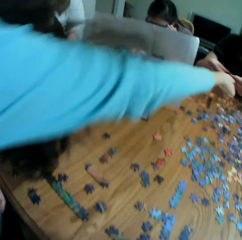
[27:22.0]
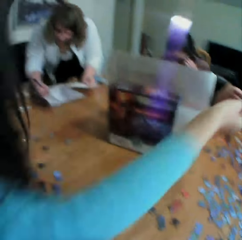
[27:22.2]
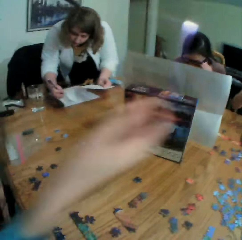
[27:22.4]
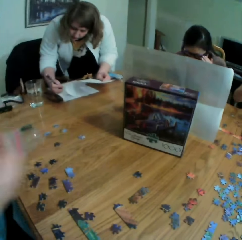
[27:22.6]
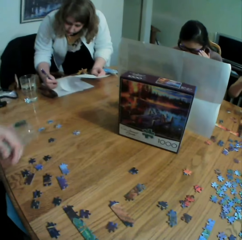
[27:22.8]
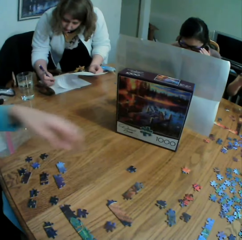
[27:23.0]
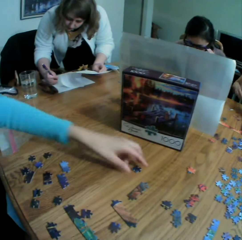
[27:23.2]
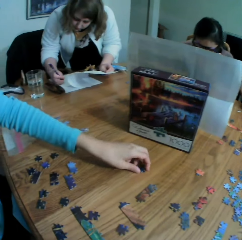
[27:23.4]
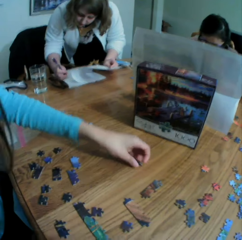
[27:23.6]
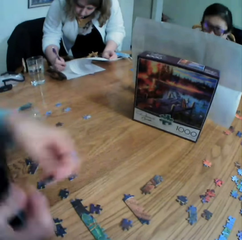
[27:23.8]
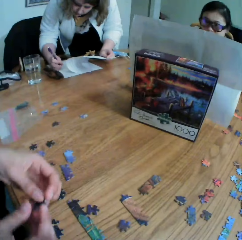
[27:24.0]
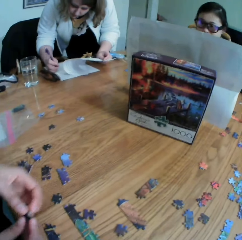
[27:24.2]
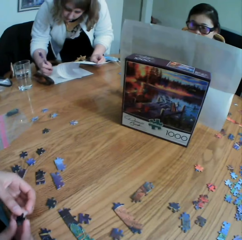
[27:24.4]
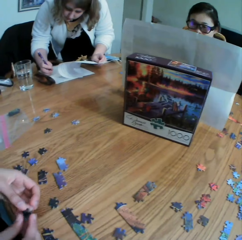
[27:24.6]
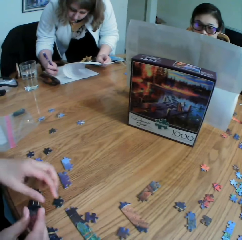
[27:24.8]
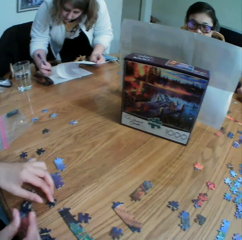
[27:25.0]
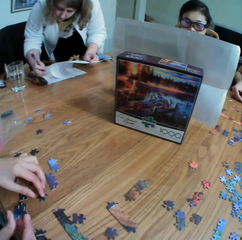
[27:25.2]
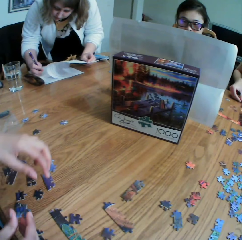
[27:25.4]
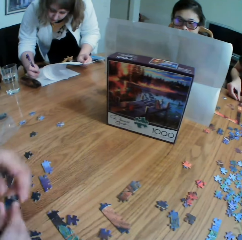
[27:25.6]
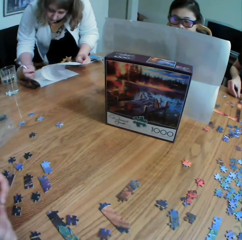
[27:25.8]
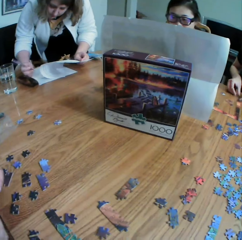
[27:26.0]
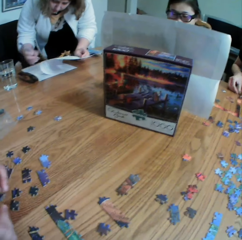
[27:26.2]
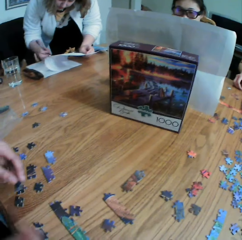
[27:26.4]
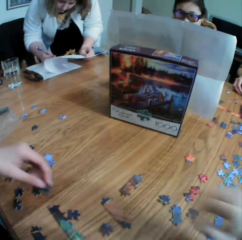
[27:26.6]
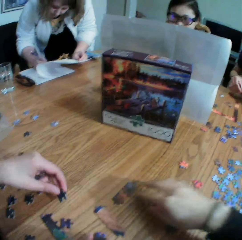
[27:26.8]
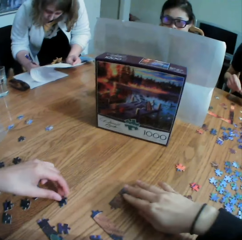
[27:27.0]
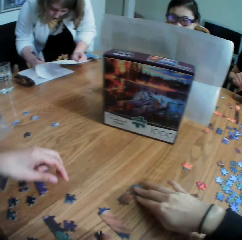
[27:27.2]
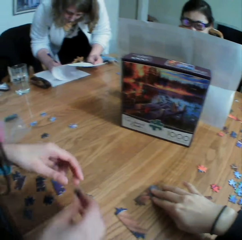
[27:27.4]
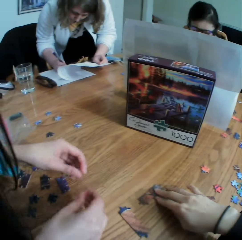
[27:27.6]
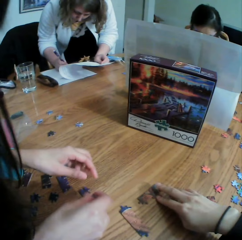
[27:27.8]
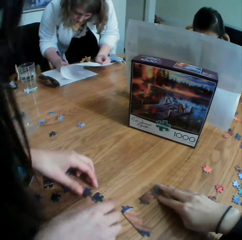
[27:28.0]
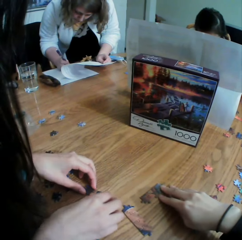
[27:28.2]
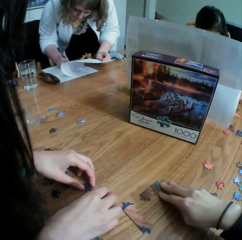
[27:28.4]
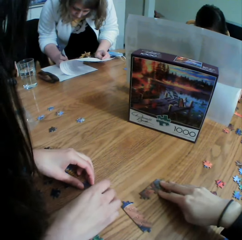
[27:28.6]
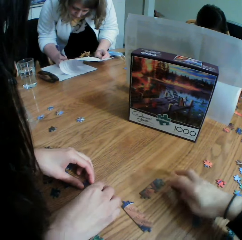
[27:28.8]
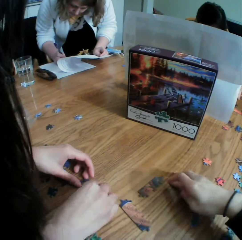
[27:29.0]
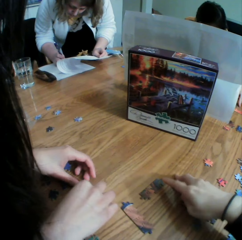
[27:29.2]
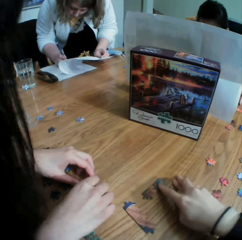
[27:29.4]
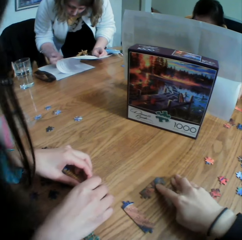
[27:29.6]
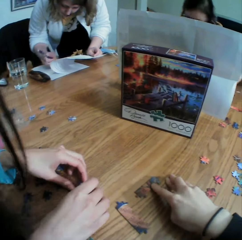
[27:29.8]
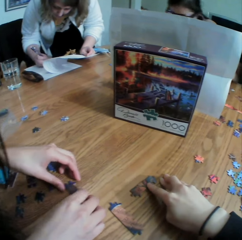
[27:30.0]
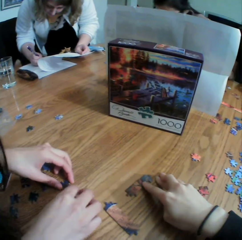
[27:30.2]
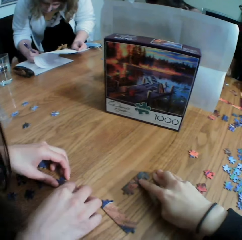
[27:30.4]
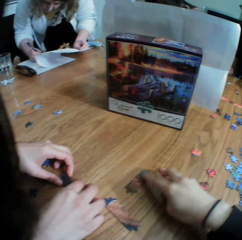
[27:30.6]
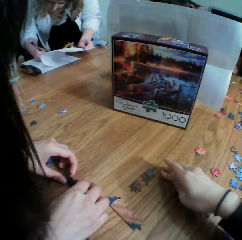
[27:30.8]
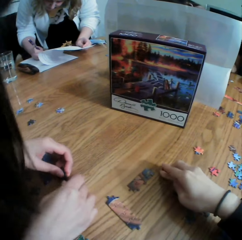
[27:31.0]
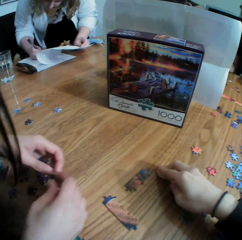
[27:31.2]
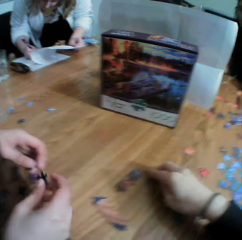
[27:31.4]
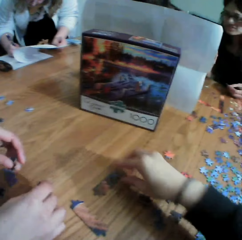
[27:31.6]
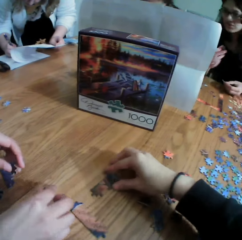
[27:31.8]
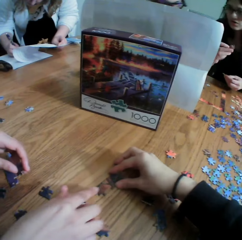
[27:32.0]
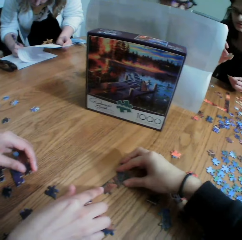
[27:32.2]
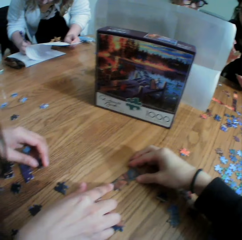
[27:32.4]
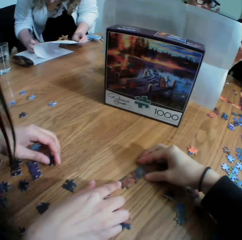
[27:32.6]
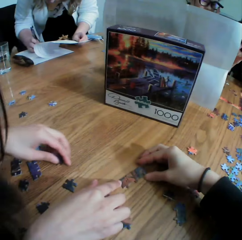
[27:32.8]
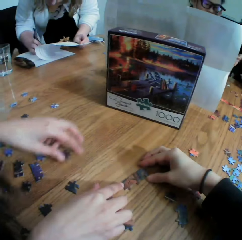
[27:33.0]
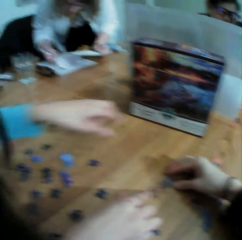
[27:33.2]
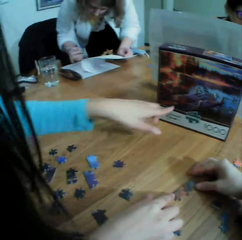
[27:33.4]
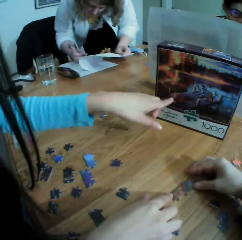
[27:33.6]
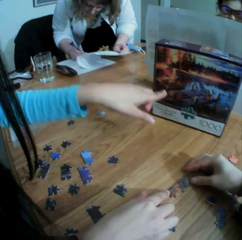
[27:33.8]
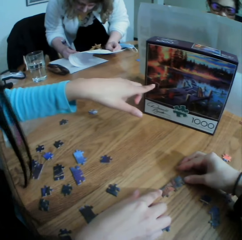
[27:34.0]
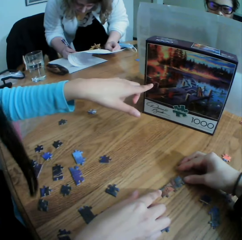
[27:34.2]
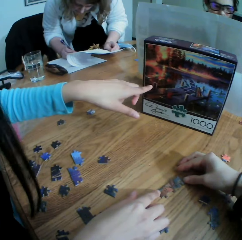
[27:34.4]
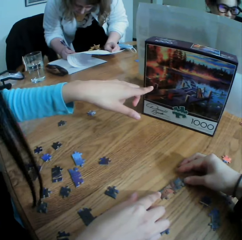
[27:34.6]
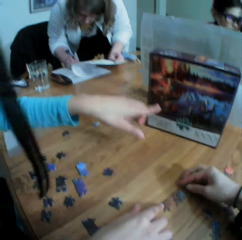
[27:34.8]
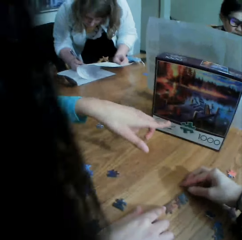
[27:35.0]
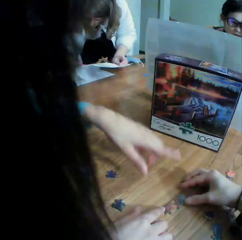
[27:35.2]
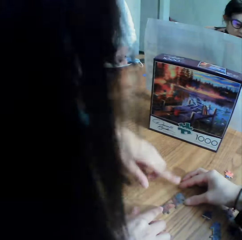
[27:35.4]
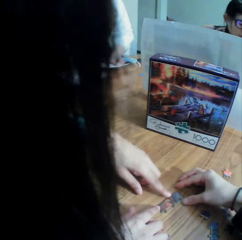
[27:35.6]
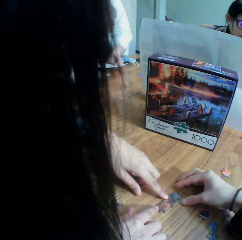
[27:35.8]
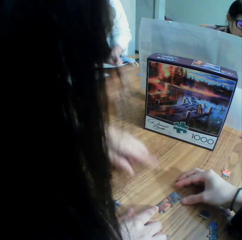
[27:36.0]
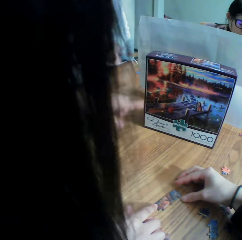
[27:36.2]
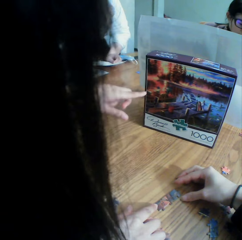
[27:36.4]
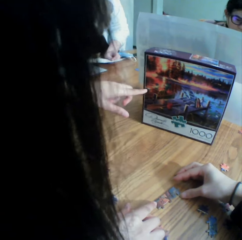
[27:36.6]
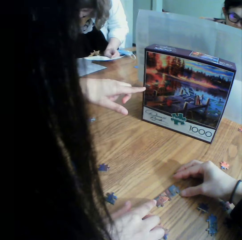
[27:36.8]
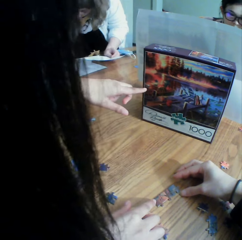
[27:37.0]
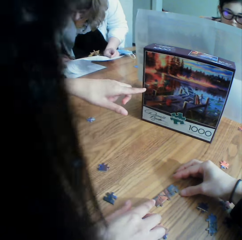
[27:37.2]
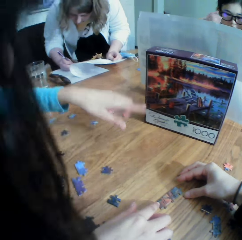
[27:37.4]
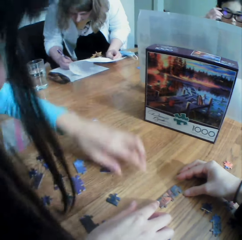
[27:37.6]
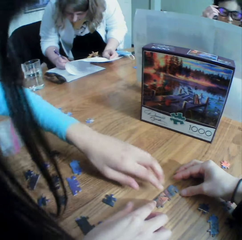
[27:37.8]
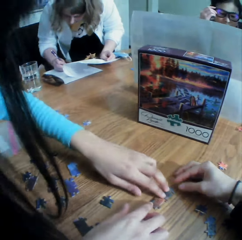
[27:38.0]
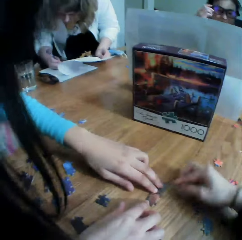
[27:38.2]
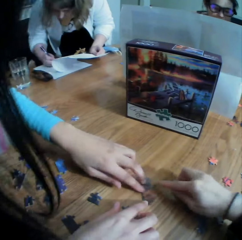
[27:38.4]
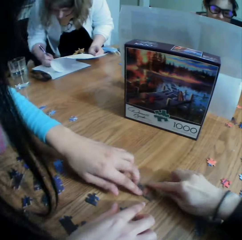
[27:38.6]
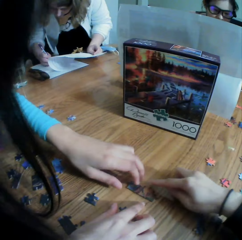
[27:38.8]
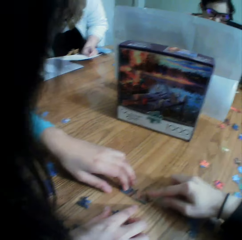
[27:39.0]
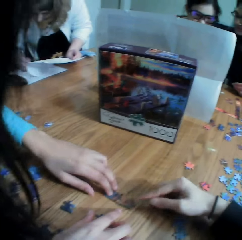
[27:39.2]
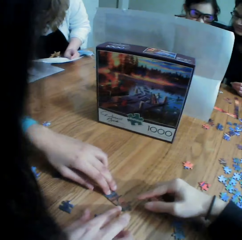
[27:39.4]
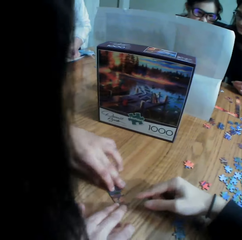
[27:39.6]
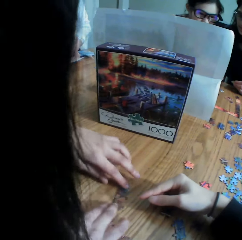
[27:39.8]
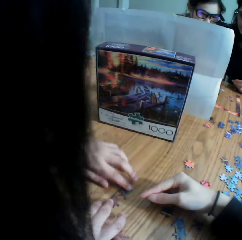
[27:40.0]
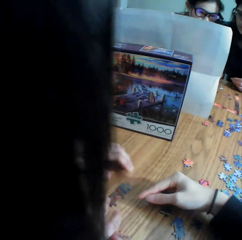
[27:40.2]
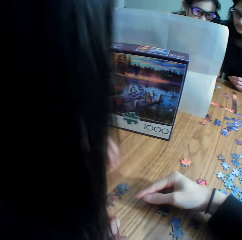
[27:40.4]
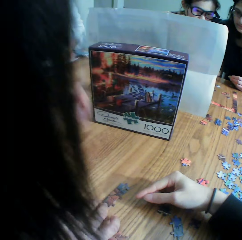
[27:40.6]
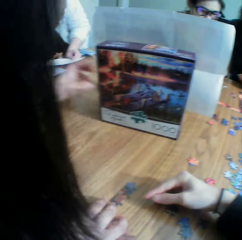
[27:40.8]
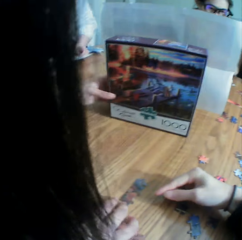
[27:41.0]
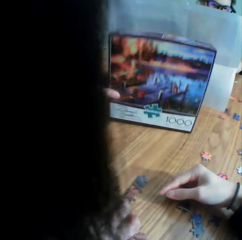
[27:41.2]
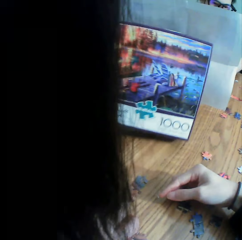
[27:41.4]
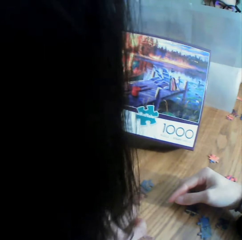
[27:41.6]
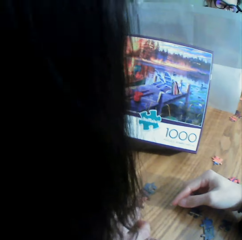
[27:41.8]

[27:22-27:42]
The camera wearer touches the puzzle. They play the jigsaw puzzle with a woman. They hold the puzzle. The woman talks to the camera wearer. The woman shows the camera wearer the jigsaw puzzle box. The camera wearer points at the puzzle. They talk to the woman.

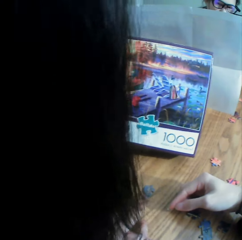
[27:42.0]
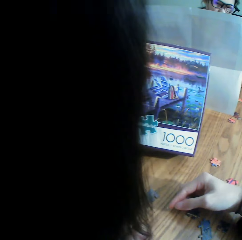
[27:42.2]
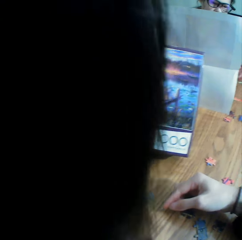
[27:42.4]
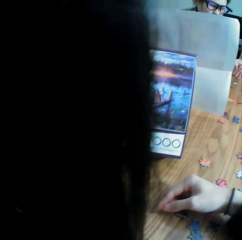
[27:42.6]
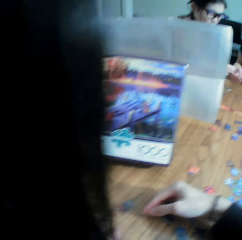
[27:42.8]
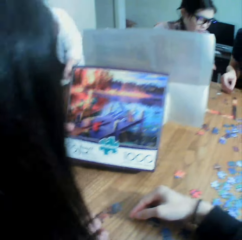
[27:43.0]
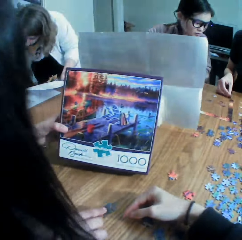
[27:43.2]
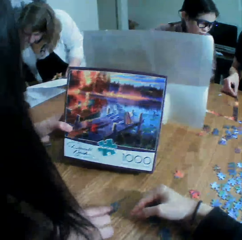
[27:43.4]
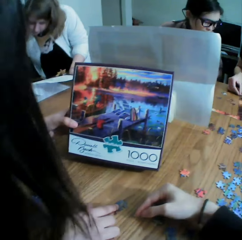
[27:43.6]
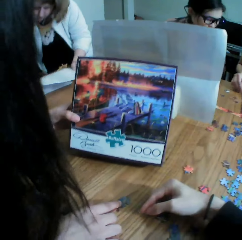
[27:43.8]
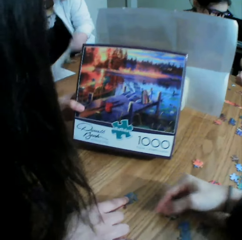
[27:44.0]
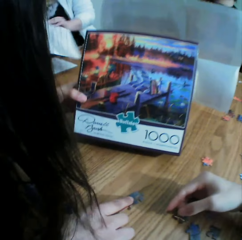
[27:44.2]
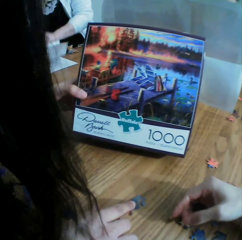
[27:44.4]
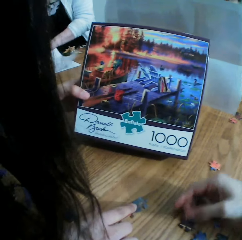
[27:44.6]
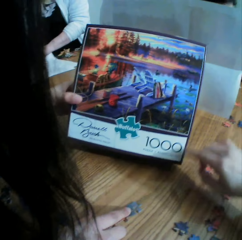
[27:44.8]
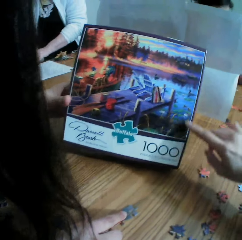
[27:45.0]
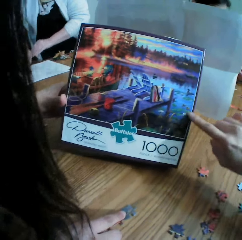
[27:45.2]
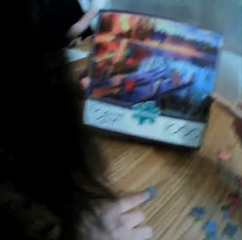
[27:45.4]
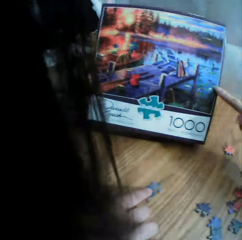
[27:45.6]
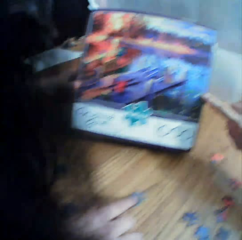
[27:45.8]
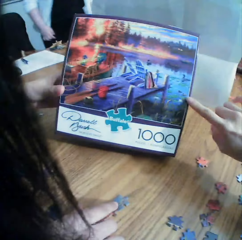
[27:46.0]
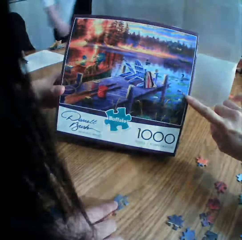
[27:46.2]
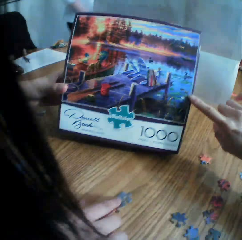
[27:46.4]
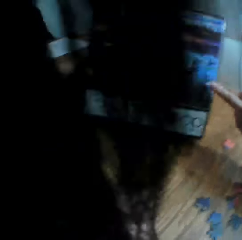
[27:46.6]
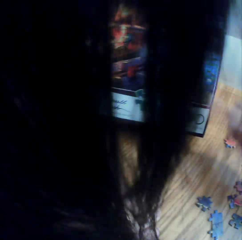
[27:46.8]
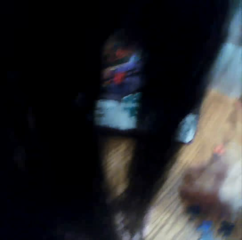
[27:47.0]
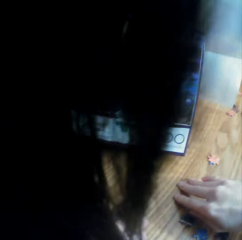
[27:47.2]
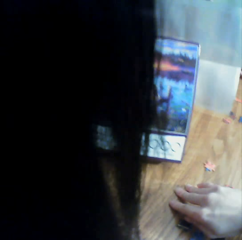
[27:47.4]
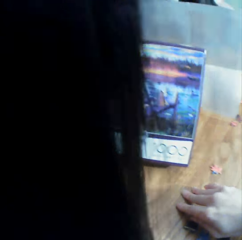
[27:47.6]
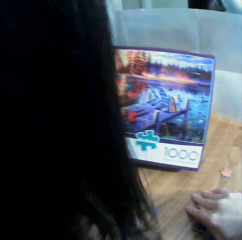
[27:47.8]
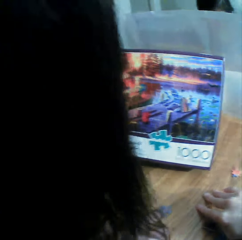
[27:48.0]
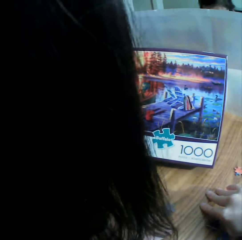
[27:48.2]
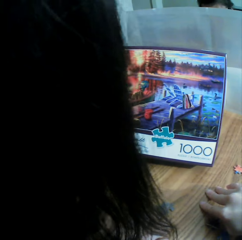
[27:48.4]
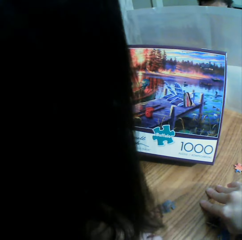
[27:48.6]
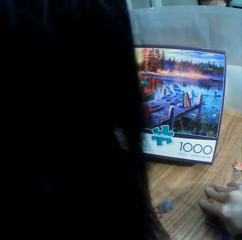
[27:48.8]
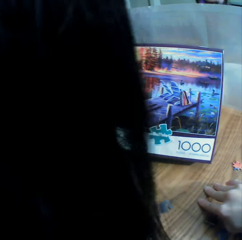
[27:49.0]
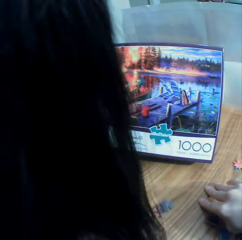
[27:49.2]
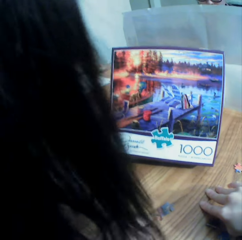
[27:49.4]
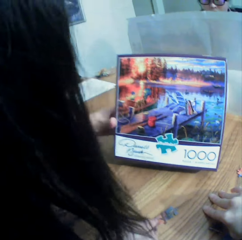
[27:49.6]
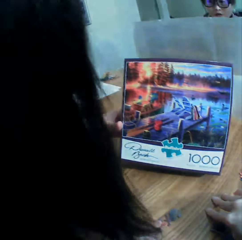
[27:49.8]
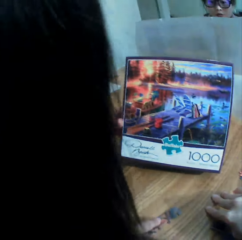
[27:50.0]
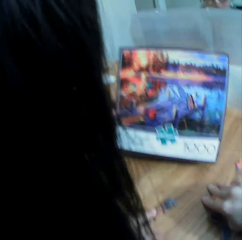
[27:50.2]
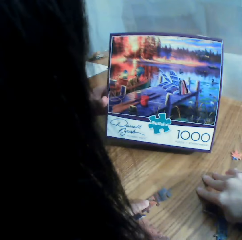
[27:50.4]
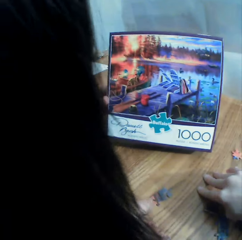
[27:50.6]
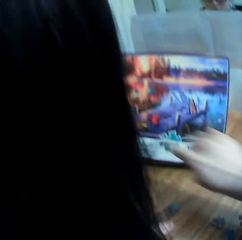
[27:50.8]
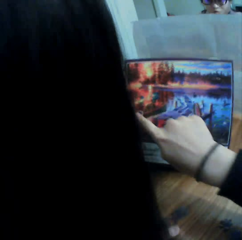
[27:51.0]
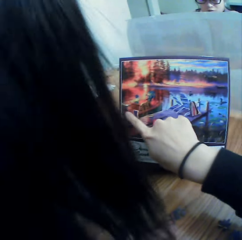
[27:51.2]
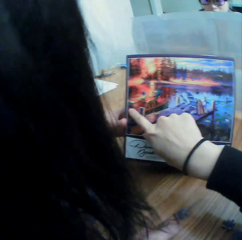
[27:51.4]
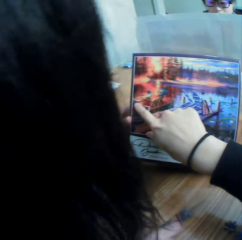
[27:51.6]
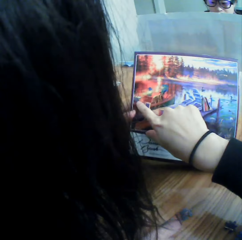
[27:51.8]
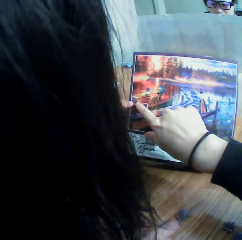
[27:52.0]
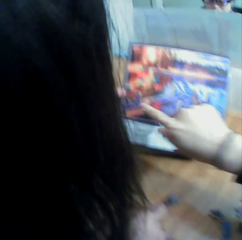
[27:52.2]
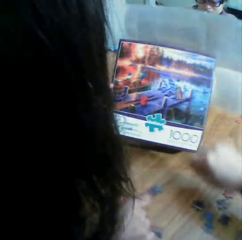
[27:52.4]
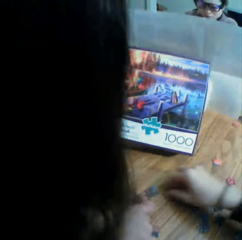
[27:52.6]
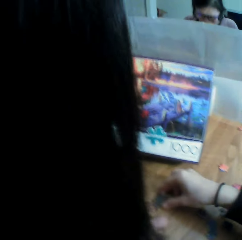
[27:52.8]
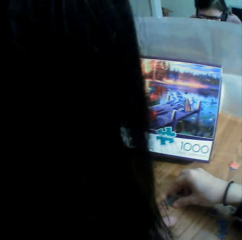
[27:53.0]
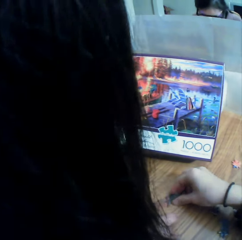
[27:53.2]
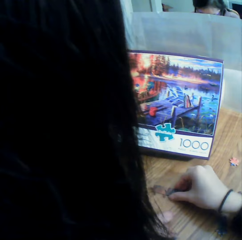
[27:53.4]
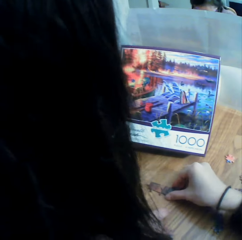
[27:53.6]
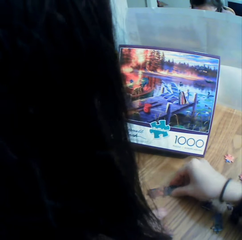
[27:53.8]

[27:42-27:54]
A woman checks the jigsaw puzzle box. The camera wearer looks at the box. They point at the box. They check the jigsaw puzzle box. They talk to the woman. The woman responds to the camera wearer. The camera wearer points at the box. They turn the puzzle on the table.
